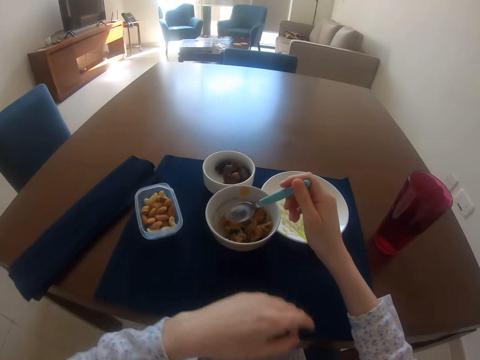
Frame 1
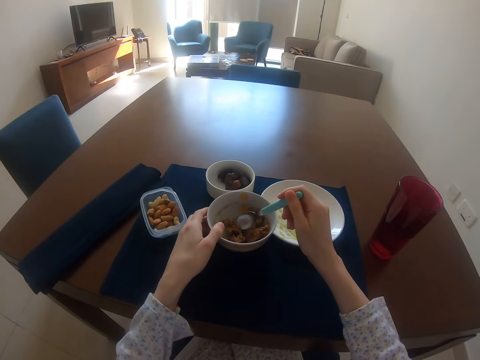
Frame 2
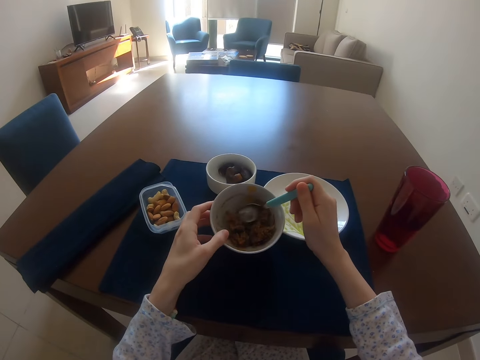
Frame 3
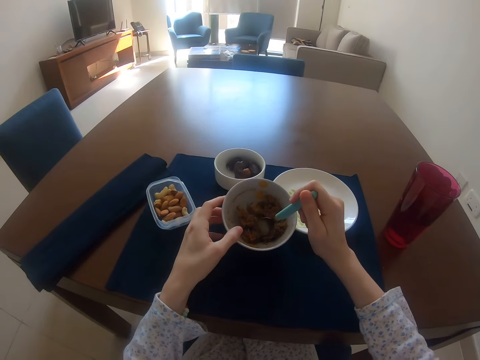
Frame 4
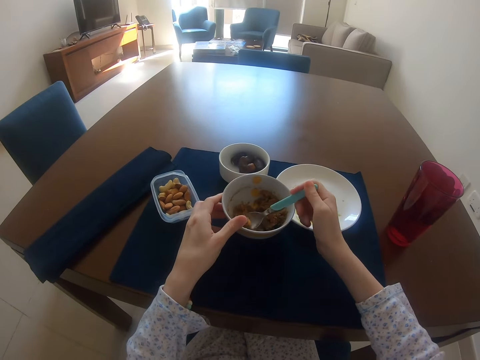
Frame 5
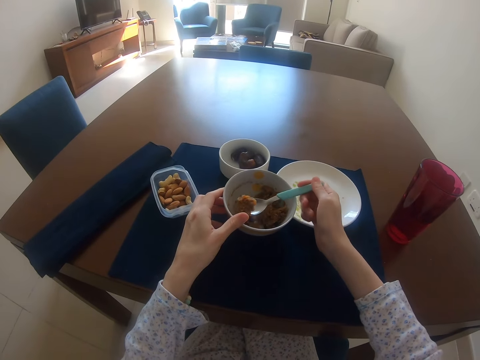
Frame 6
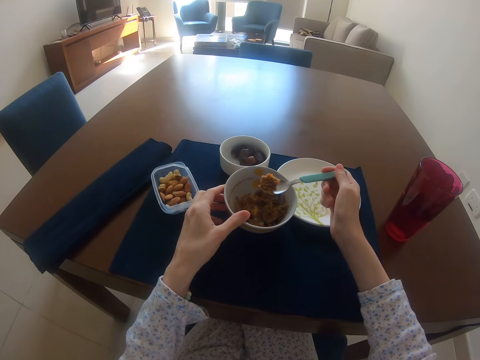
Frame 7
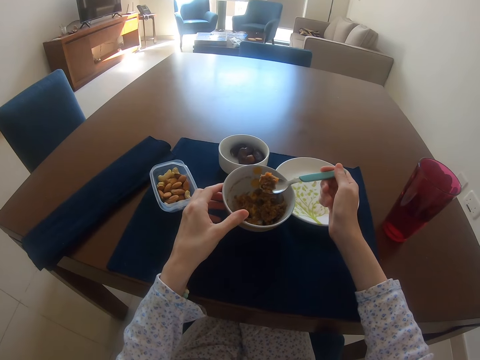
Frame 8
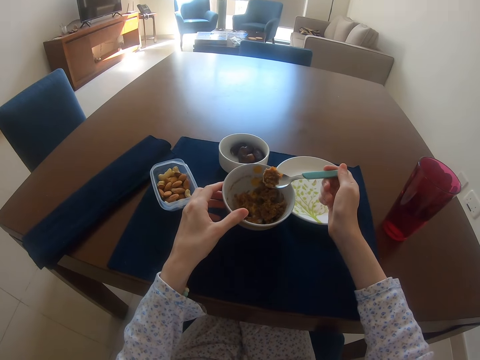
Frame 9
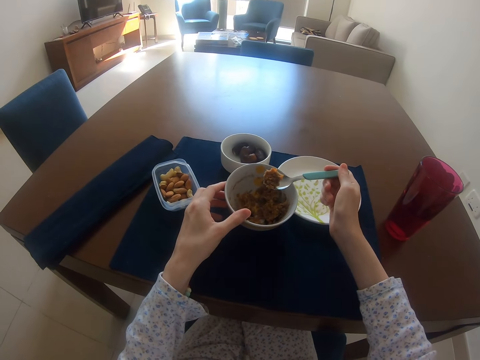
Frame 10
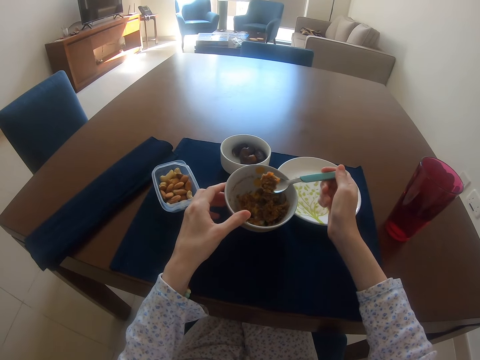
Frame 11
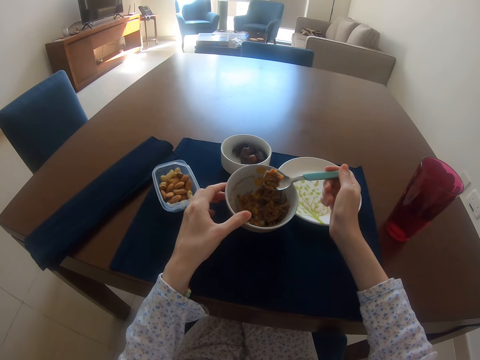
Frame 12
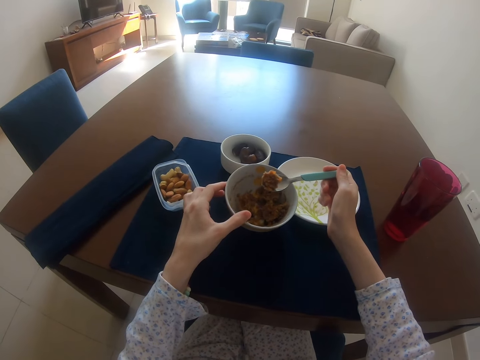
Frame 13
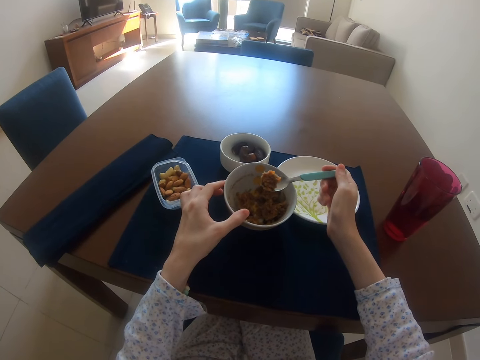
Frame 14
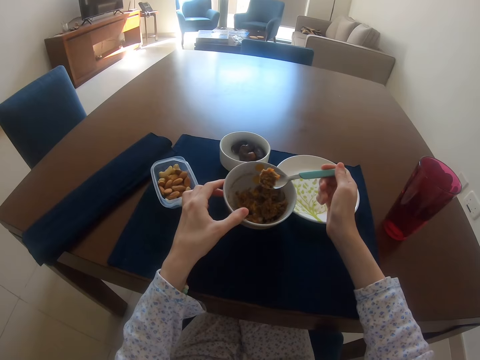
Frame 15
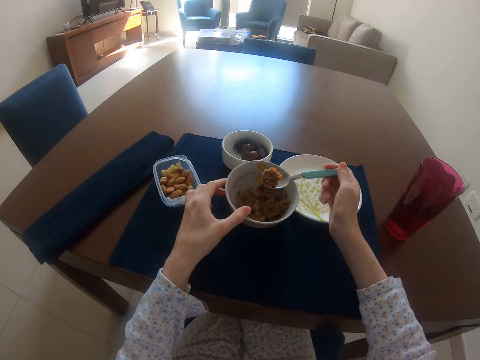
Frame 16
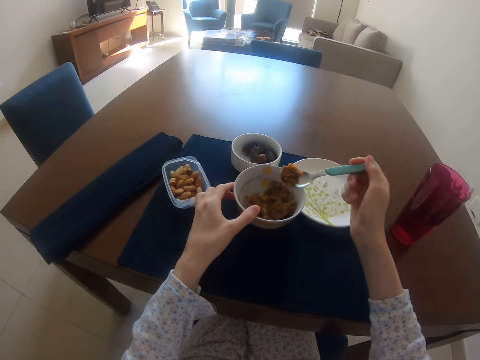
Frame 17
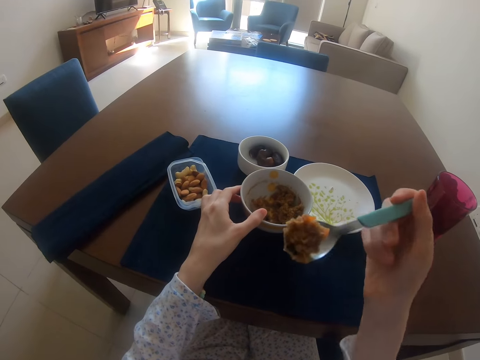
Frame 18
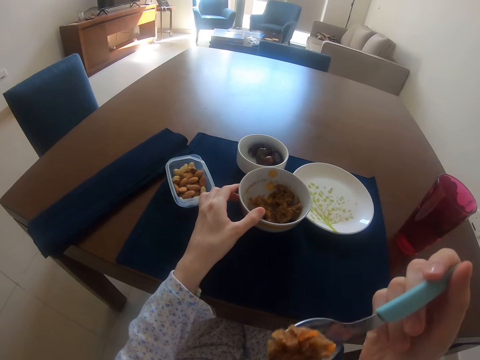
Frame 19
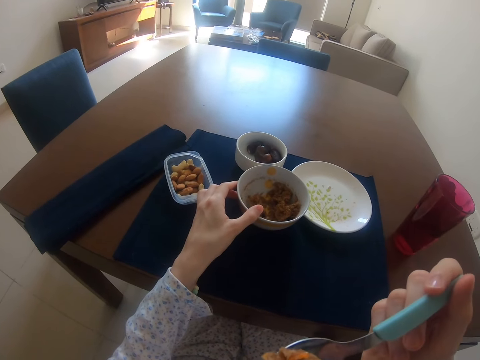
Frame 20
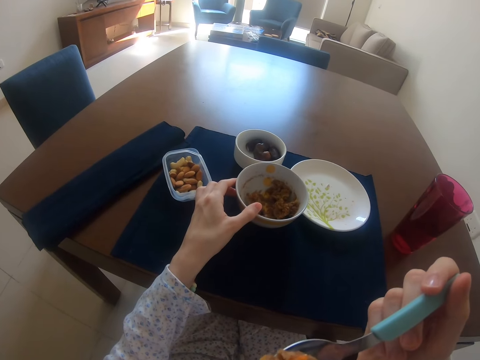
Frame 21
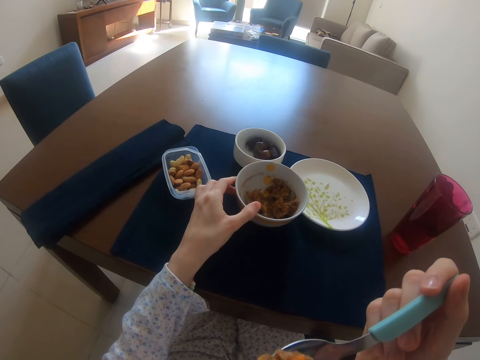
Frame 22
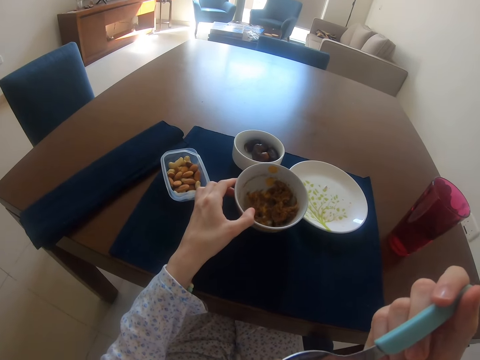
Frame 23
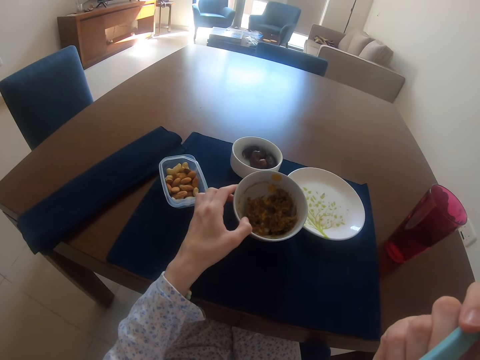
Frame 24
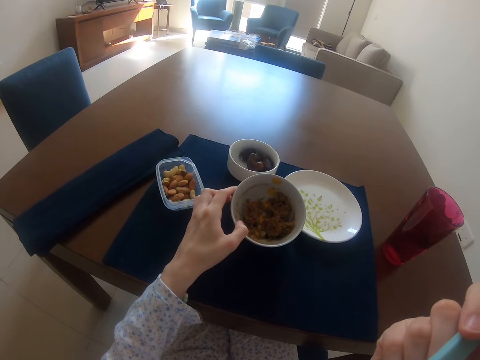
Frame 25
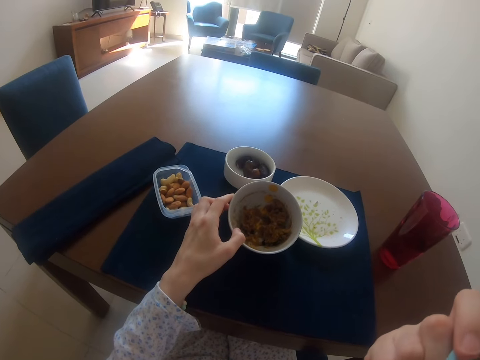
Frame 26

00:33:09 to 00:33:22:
The camera wearer holds the plate with the left hand. They scoop food from the plate with a spoon. They stare around. They stare at the food. They eat the food.

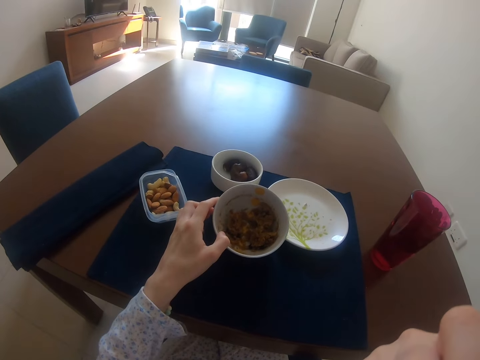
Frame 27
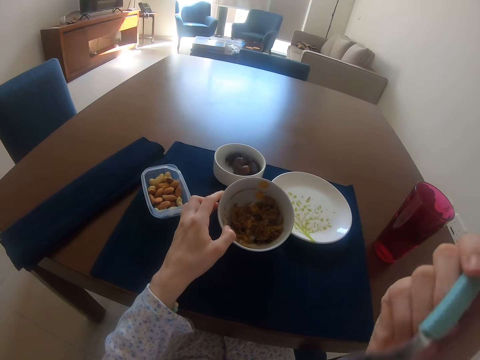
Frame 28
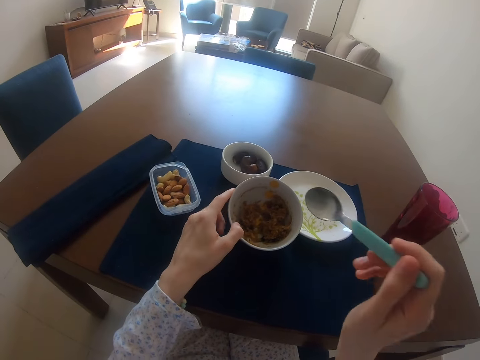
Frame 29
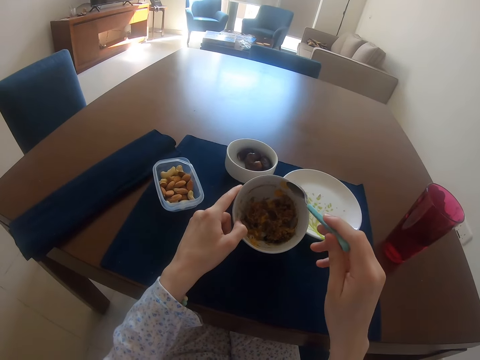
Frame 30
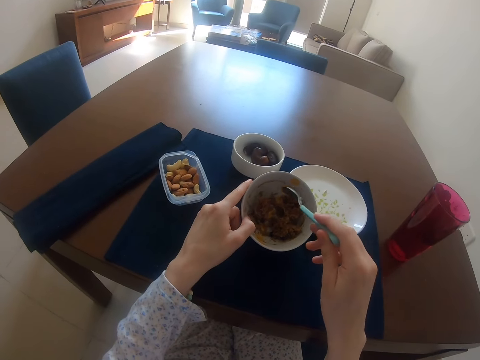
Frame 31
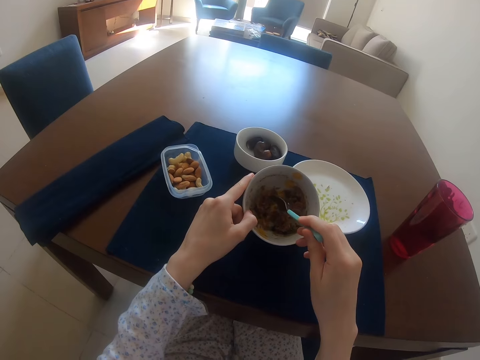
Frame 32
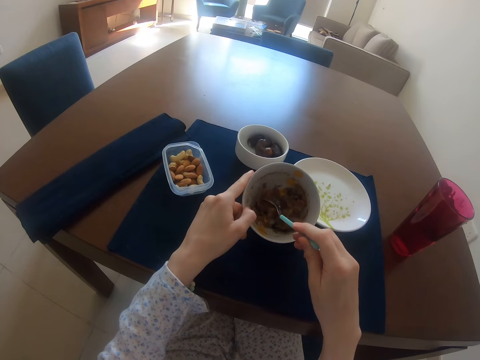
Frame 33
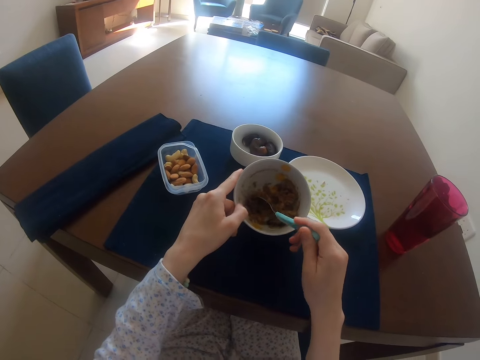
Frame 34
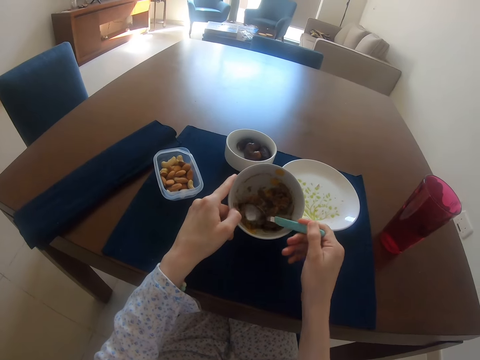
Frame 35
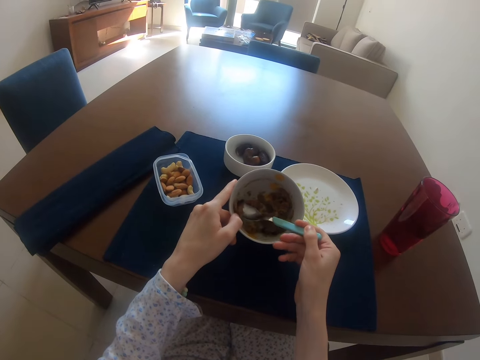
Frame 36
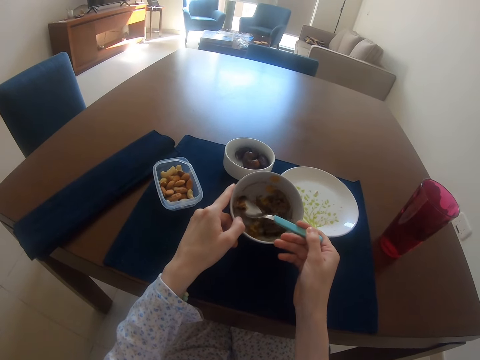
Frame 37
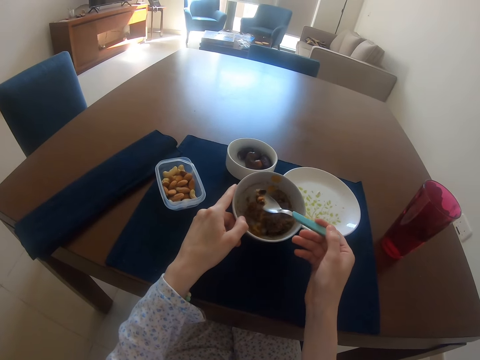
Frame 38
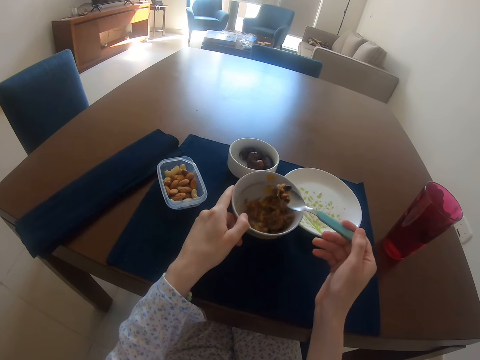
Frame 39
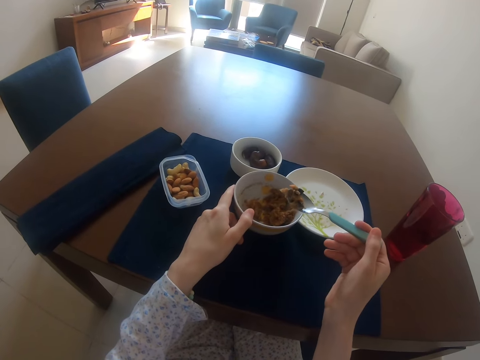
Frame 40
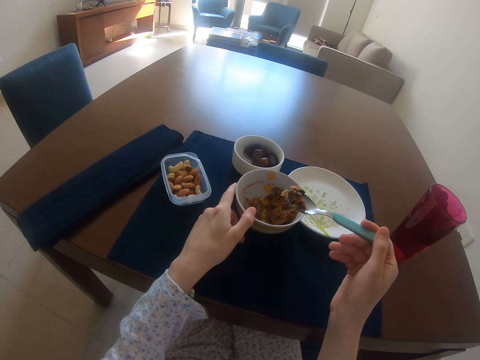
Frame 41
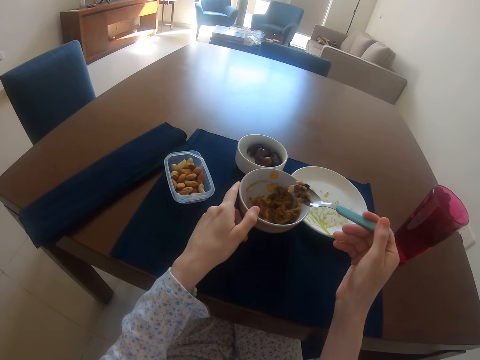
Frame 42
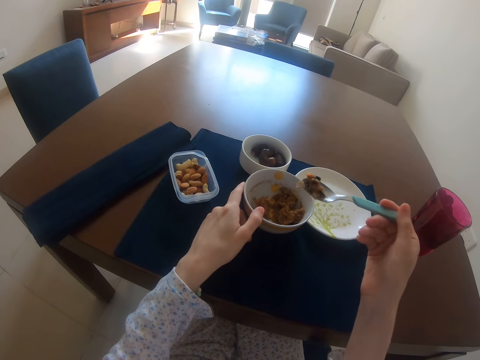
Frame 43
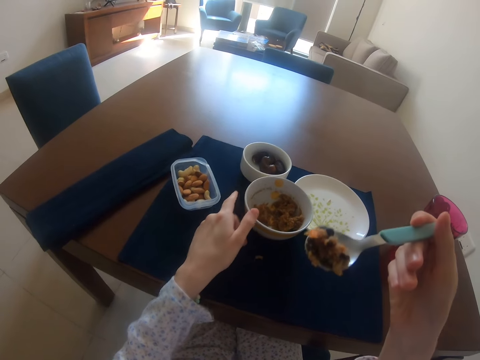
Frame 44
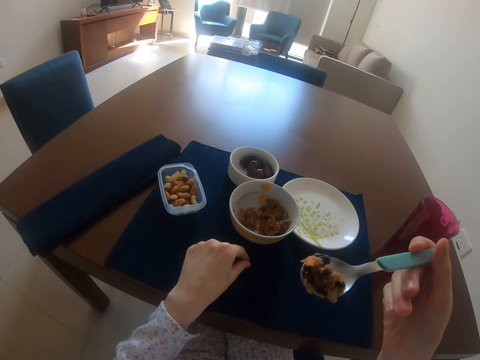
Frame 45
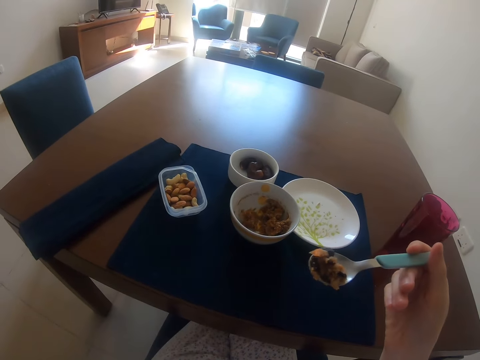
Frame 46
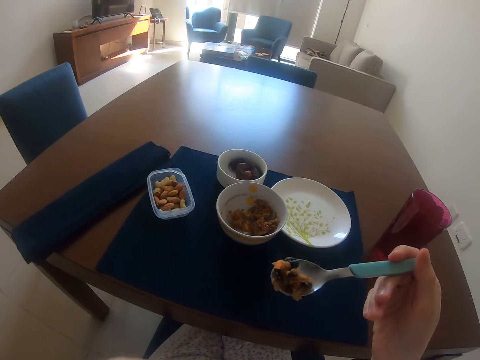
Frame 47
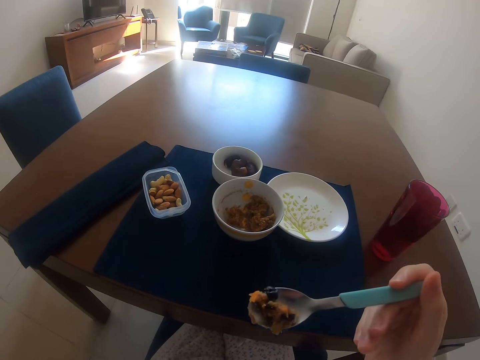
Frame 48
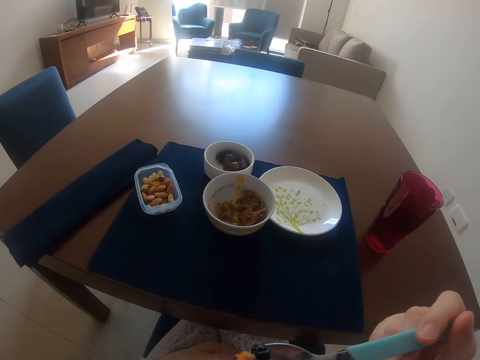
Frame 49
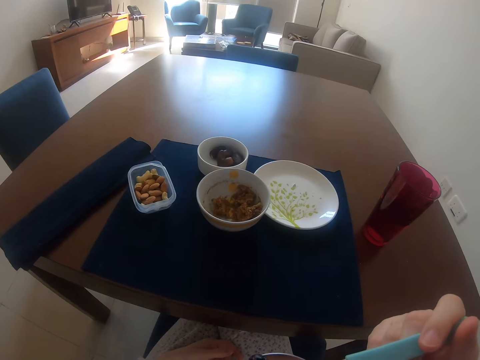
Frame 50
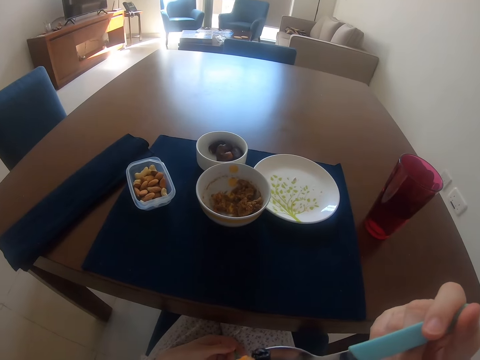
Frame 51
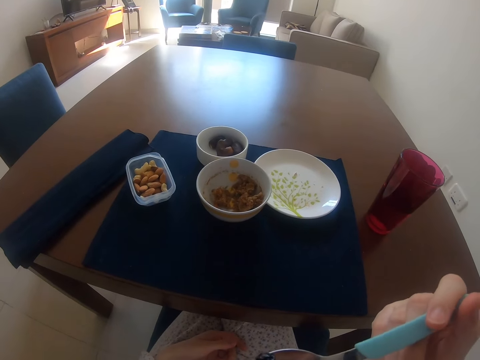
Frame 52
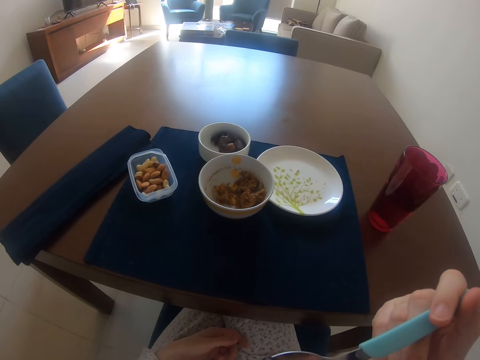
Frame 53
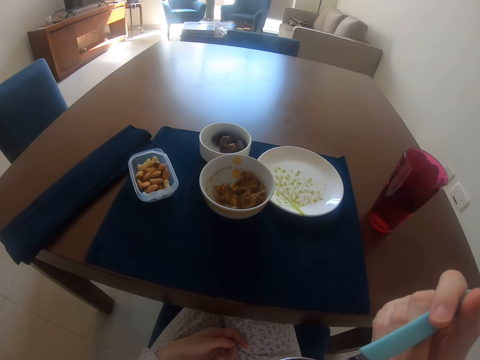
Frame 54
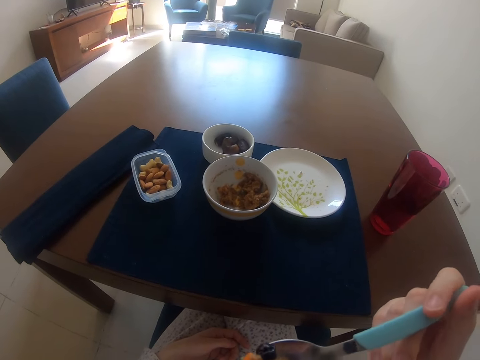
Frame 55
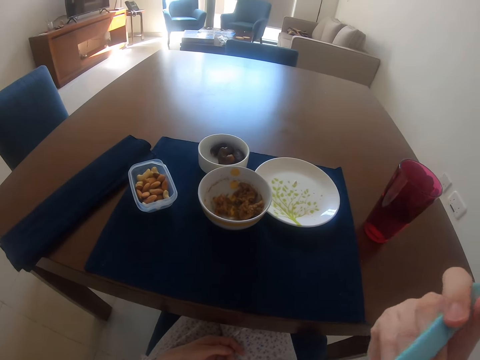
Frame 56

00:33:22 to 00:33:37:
The camera wearer scoops food from the plate with a spoon. They stare at the food. They pick up food from the table. They eat the food. They eat food again.
